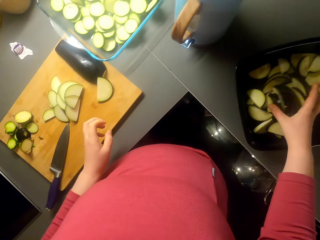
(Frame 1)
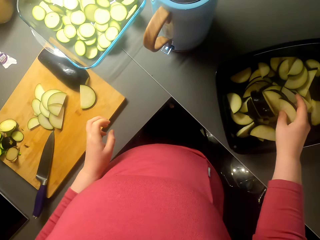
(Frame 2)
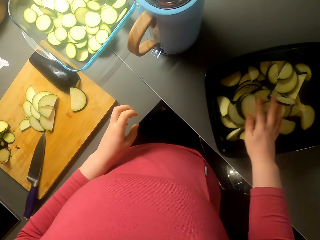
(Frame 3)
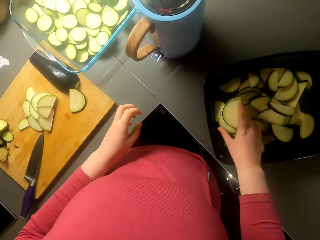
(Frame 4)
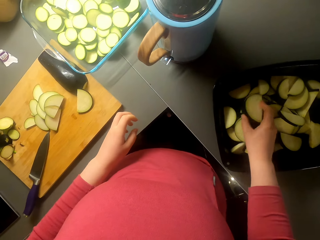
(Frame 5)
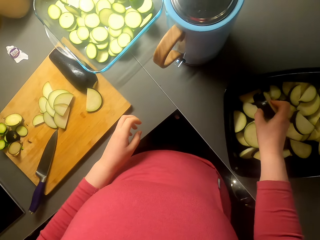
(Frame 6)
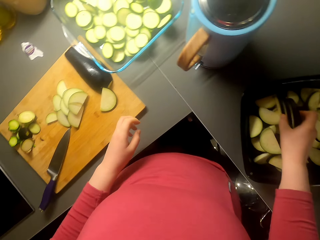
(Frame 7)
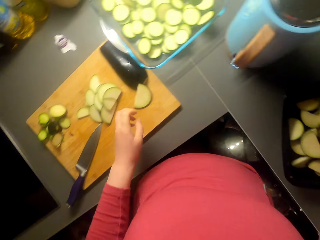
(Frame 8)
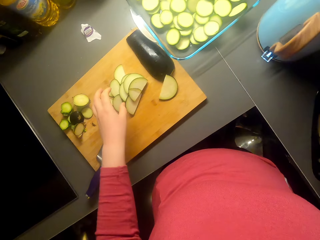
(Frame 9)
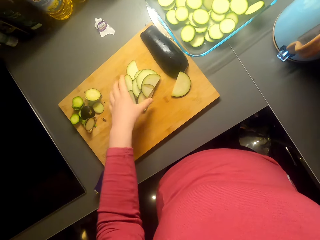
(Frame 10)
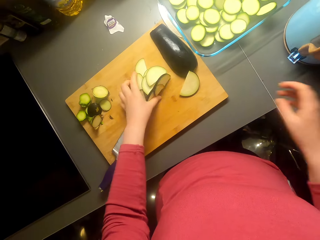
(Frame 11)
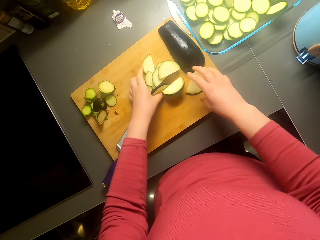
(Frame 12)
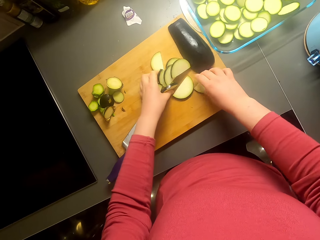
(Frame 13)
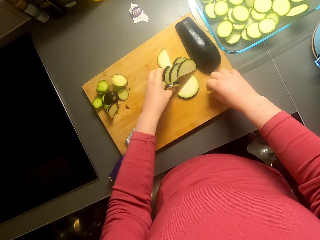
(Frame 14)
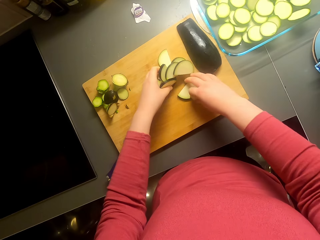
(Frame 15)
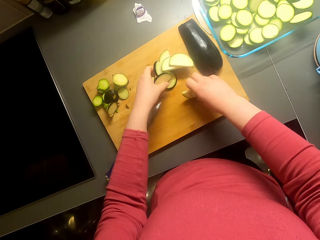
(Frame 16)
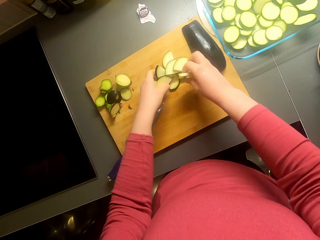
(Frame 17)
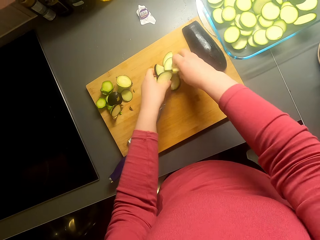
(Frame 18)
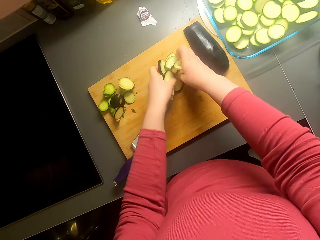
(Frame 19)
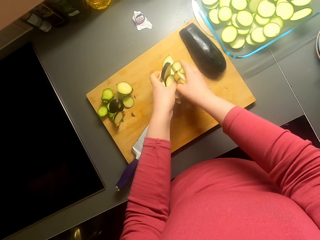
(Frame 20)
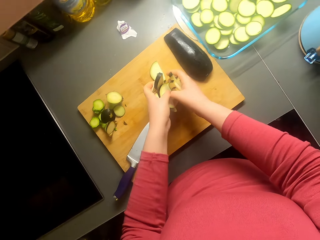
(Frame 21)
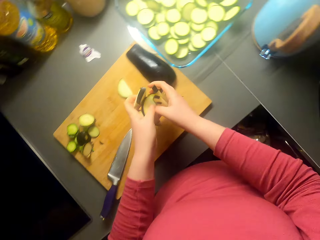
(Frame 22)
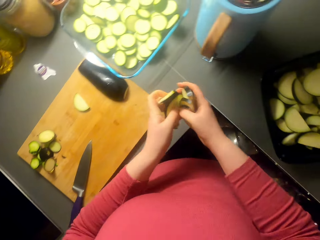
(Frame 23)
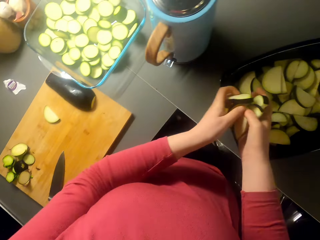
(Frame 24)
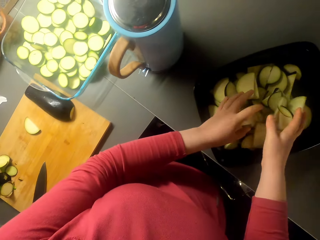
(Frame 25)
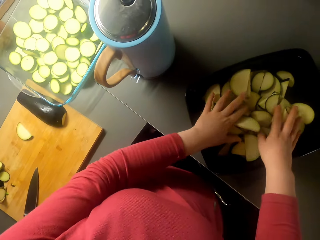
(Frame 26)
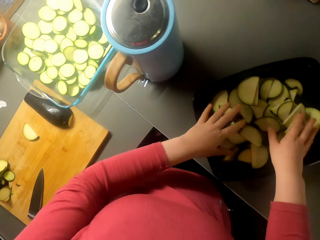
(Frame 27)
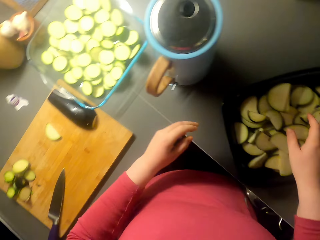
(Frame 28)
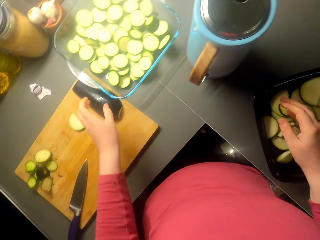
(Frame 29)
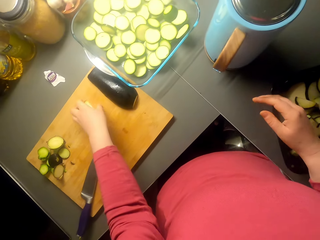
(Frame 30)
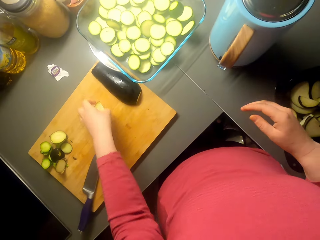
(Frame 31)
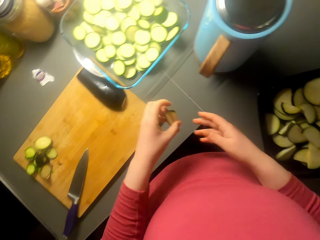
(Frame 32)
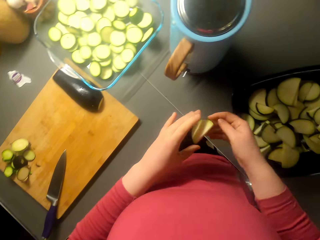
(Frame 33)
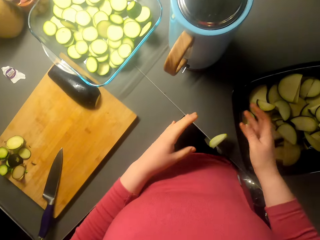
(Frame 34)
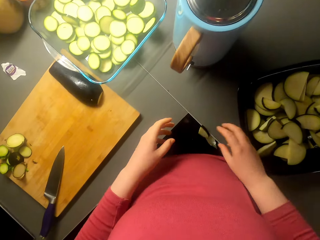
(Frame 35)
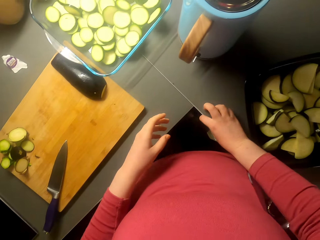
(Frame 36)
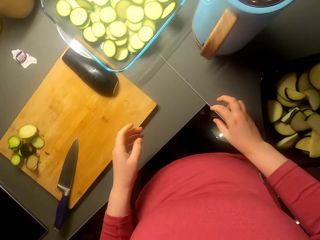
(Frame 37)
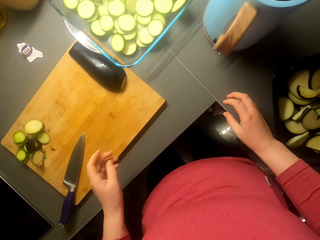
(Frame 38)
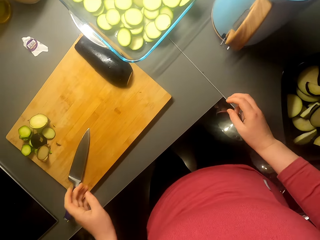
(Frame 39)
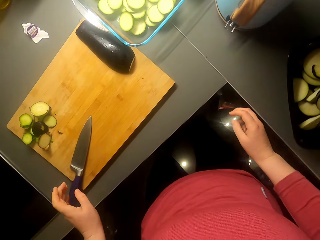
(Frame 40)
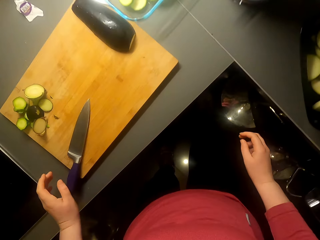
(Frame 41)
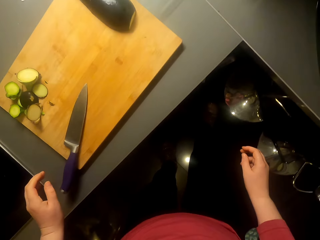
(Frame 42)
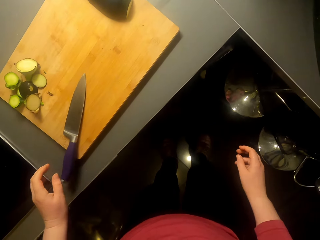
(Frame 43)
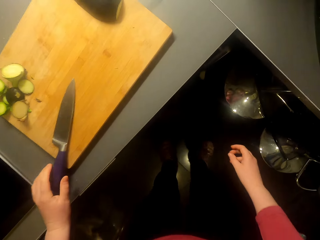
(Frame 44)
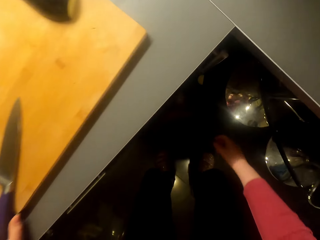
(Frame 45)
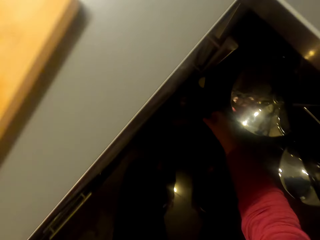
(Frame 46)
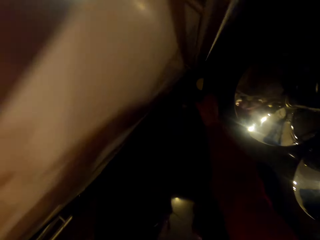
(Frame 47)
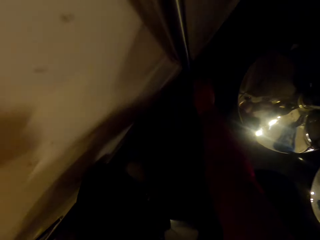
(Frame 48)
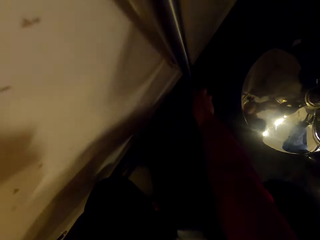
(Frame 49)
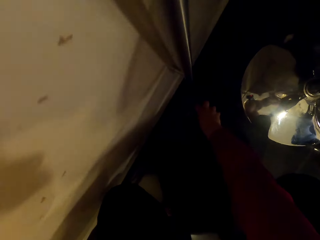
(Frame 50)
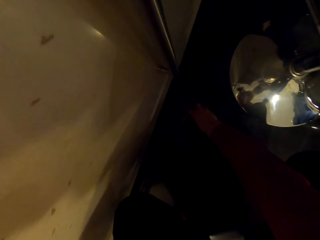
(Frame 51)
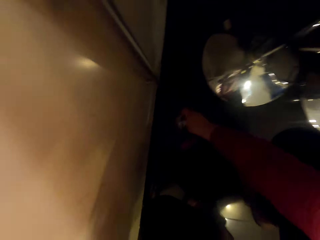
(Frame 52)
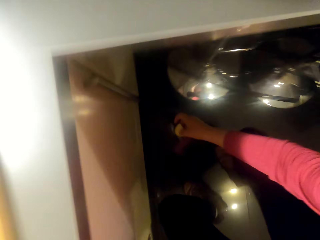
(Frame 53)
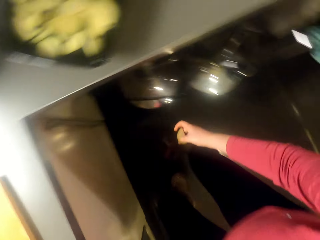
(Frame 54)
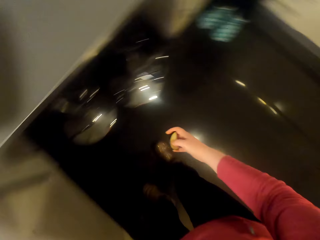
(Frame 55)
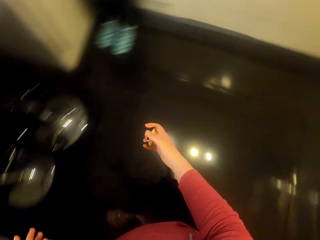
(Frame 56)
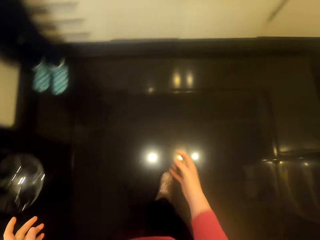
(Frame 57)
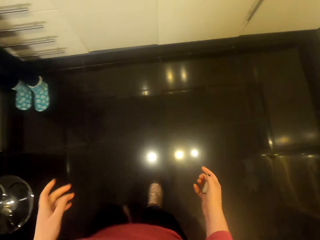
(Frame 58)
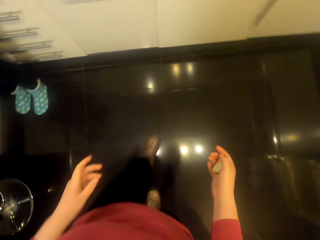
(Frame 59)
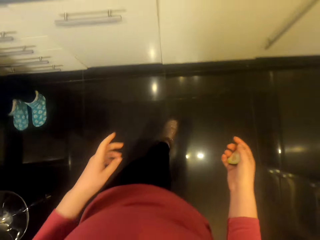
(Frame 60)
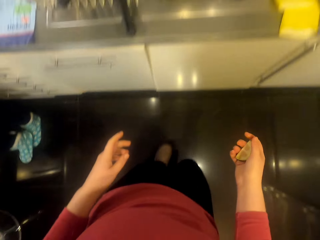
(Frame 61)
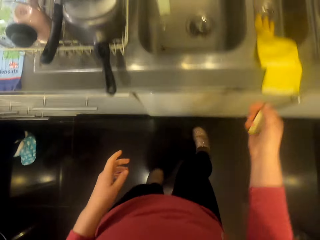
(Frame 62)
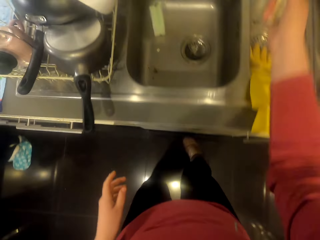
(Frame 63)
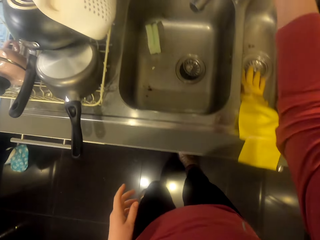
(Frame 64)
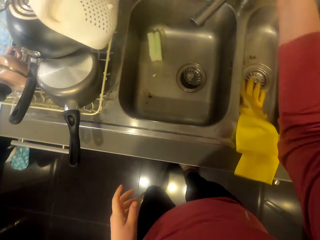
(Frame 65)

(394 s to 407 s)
The camera wearer puts the pieces of eggplant in the tray. They pick up the pieces of eggplant and put the pieces of eggplant in the tray. They pick up a piece of fallen eggplant. They turn around the room. They pick up a piece of eggplant. They walk around the room.

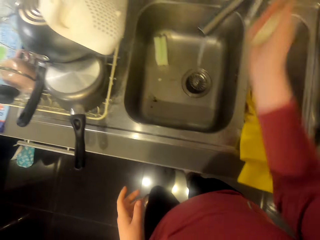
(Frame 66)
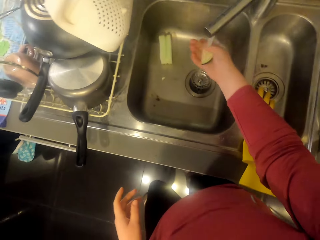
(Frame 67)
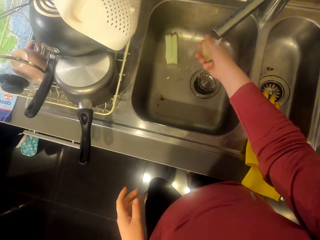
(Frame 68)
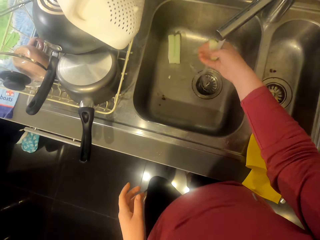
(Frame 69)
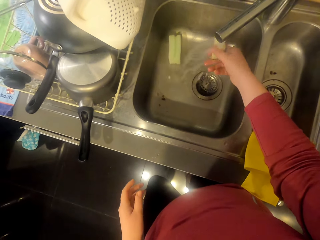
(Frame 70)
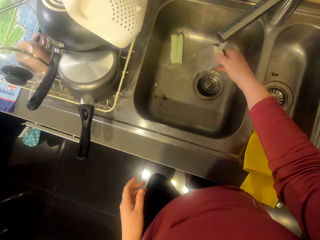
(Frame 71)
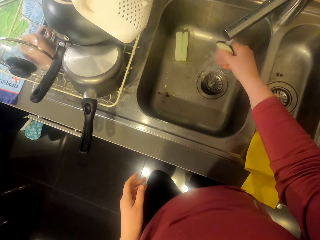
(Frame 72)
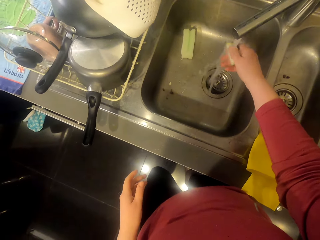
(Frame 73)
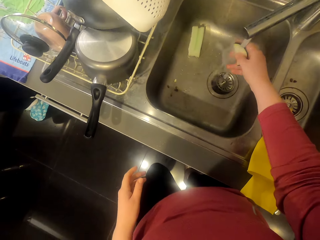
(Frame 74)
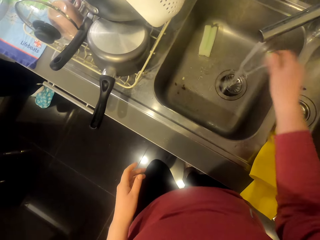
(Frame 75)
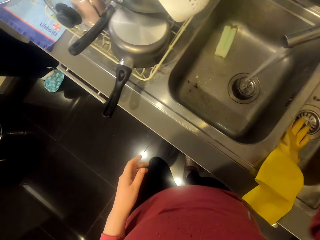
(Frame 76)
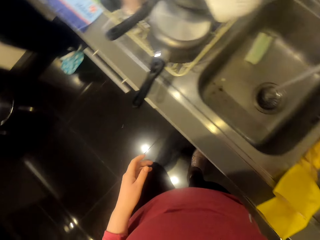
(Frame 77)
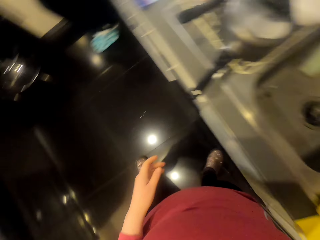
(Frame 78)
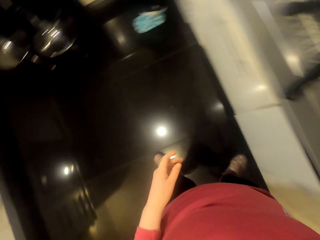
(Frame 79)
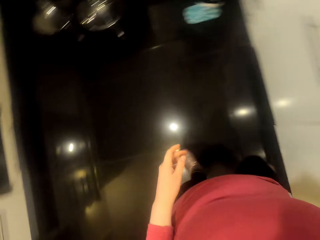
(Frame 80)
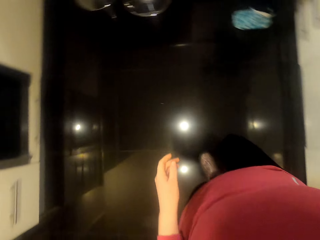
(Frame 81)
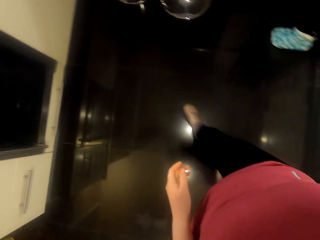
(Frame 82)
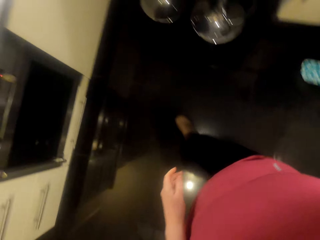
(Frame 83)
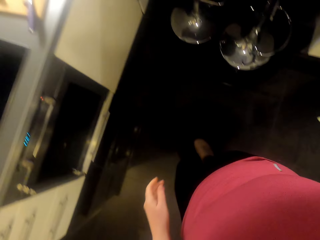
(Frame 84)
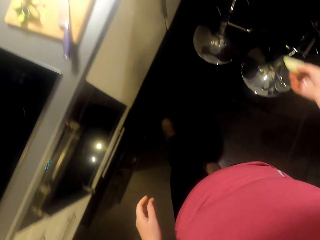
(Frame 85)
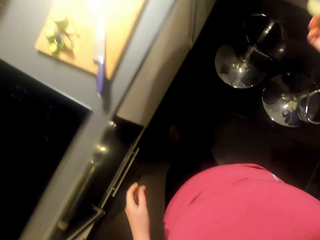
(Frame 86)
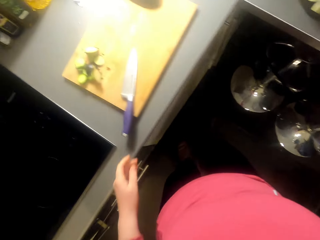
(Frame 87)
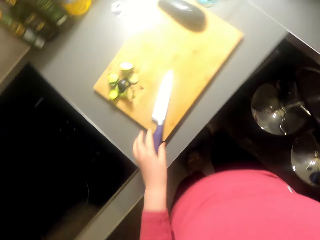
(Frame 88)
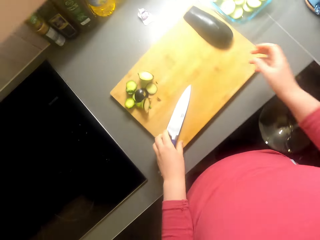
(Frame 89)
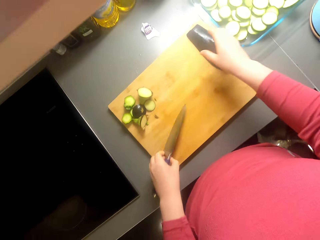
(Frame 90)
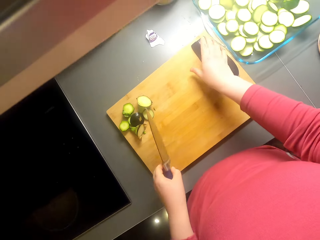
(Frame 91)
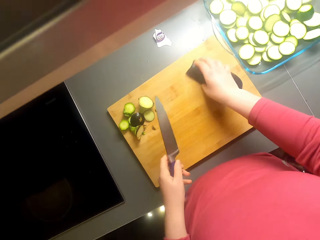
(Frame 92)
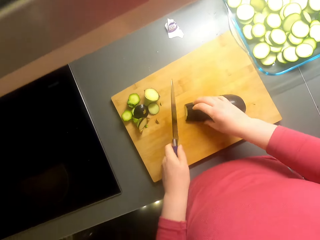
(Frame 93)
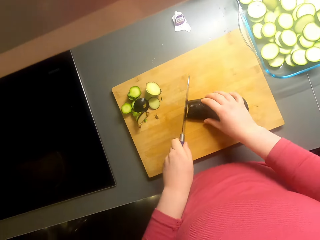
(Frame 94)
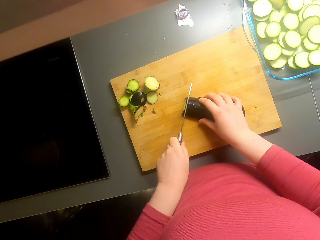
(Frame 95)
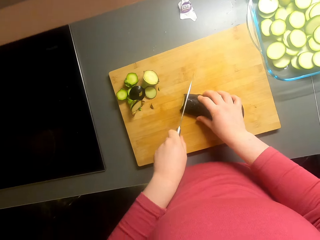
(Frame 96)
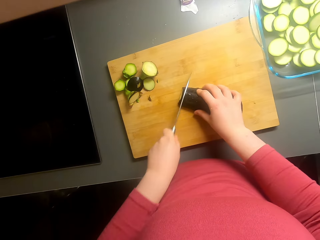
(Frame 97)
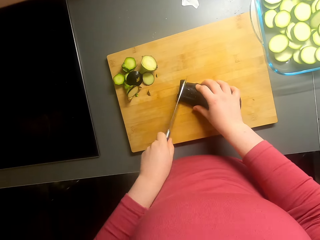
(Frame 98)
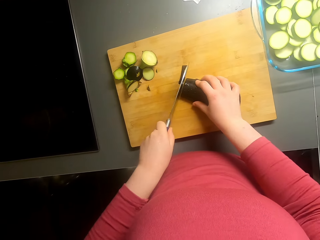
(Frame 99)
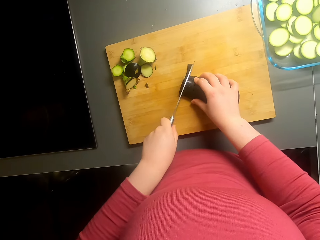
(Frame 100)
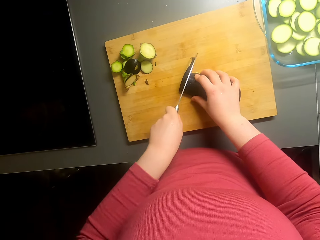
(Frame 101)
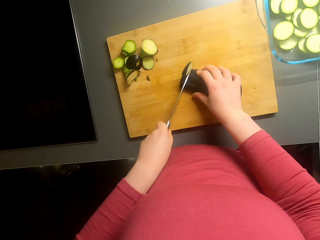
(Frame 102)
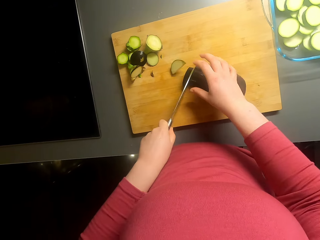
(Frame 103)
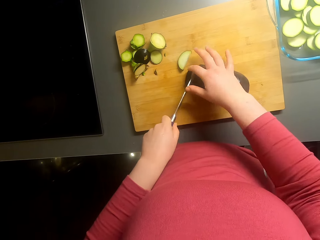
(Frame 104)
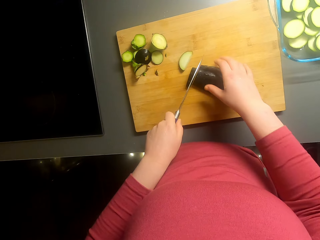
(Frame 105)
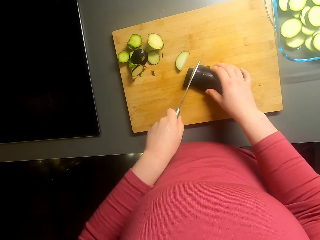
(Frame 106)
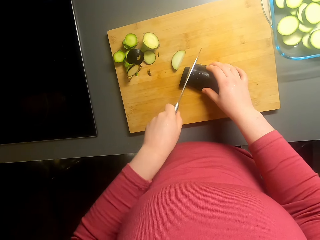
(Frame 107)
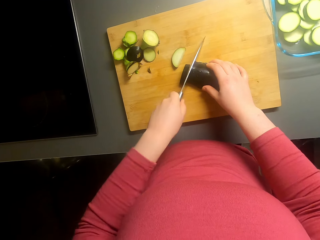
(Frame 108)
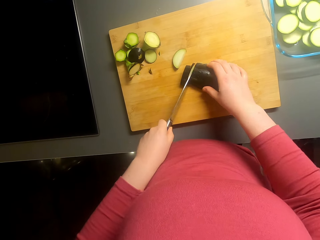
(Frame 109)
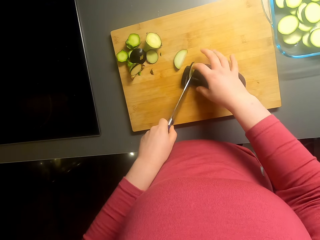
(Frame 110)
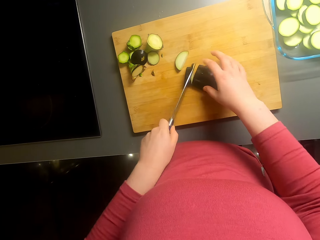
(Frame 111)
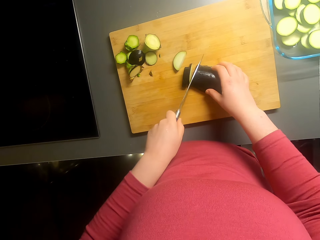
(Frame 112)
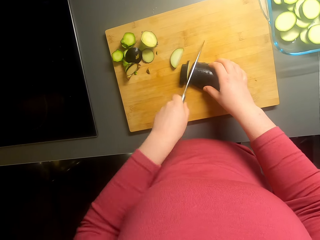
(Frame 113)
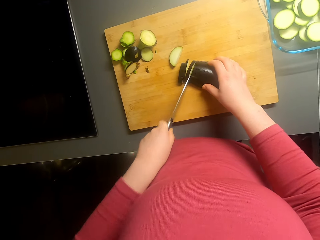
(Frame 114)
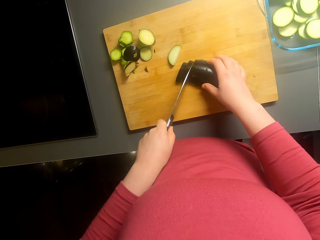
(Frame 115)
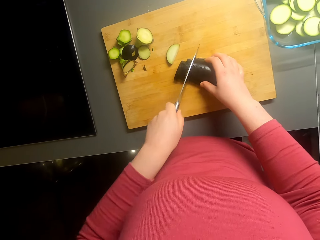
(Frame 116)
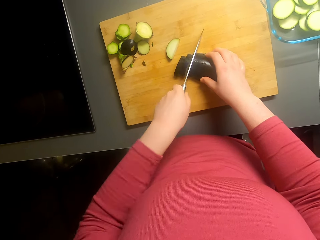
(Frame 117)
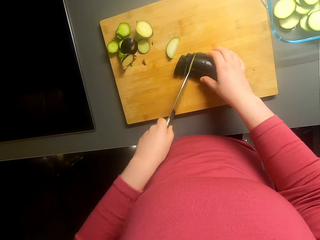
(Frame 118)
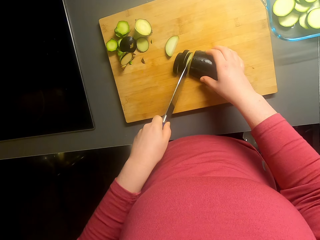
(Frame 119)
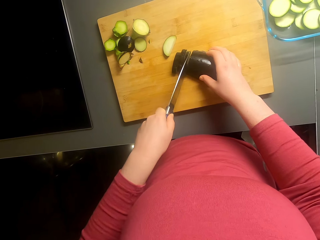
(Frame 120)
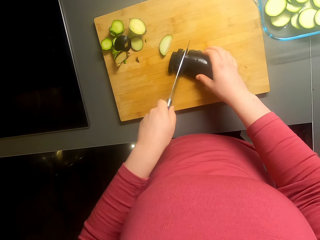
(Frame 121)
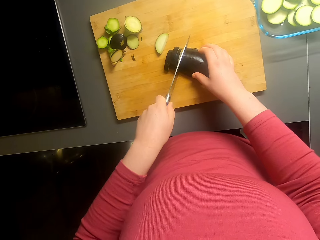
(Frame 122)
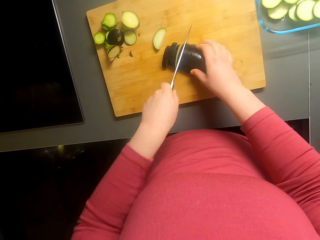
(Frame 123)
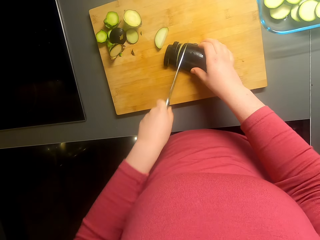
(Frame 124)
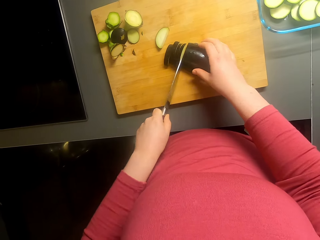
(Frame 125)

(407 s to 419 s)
The camera wearer opens the sink tap and washes the eggplant. They walk around the room. They close the tap. They pick up the knife, pick up the eggplant and cut the eggplant.
